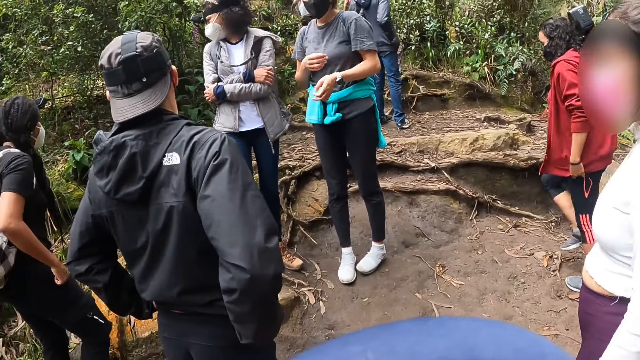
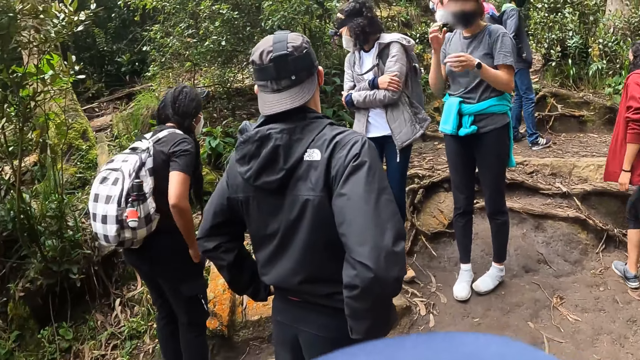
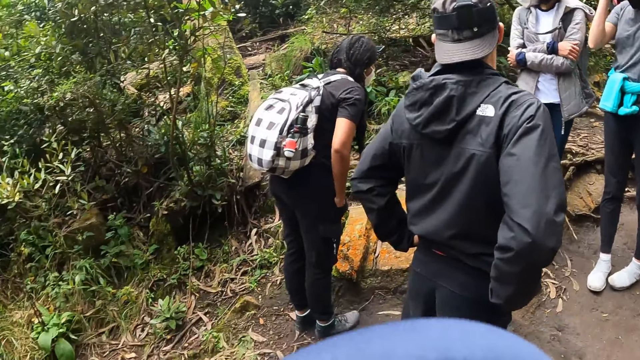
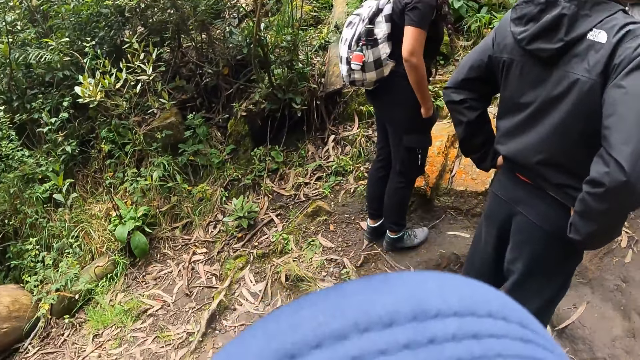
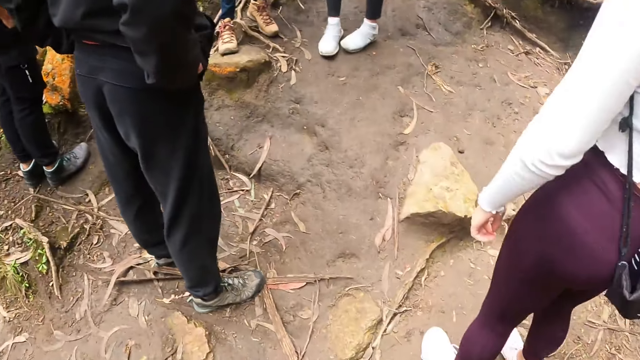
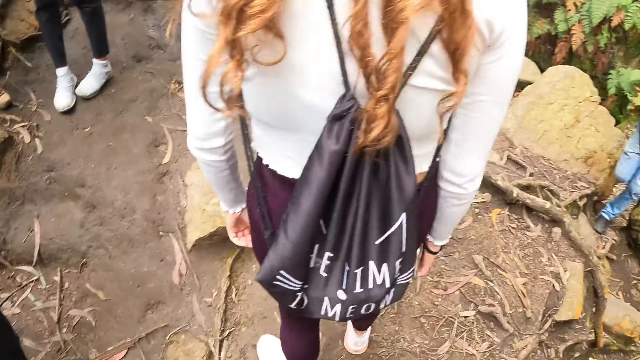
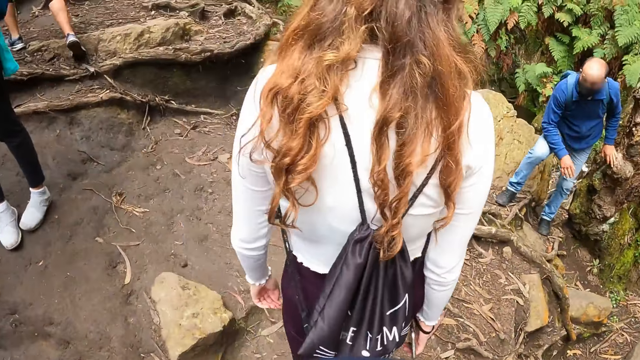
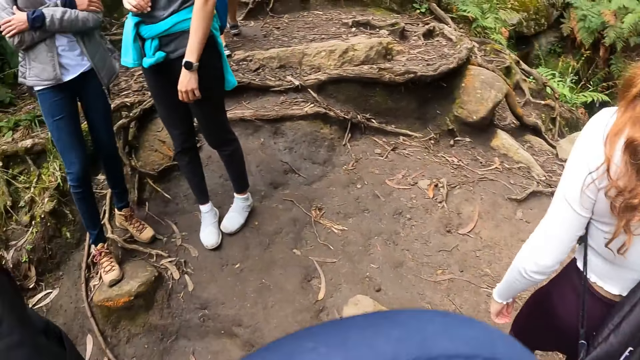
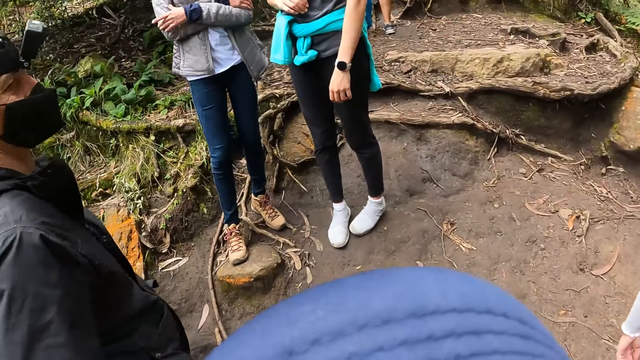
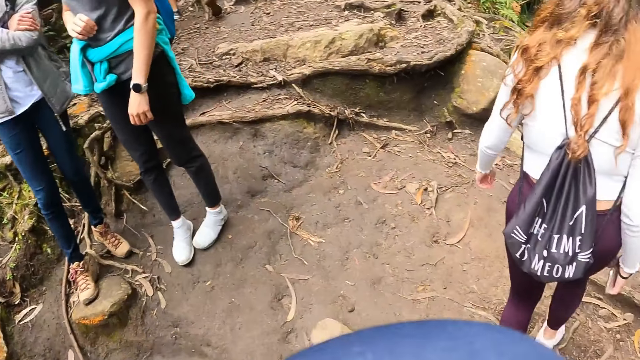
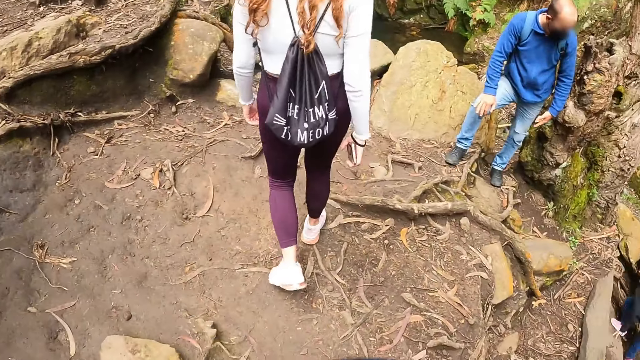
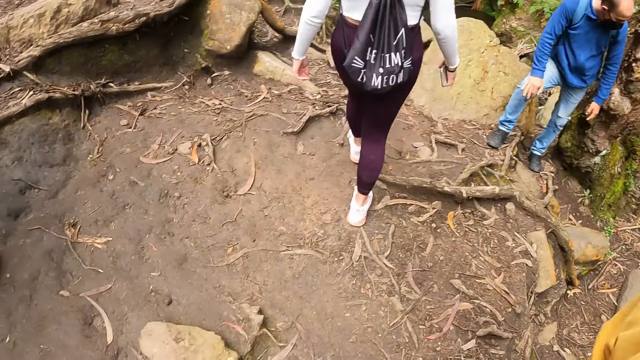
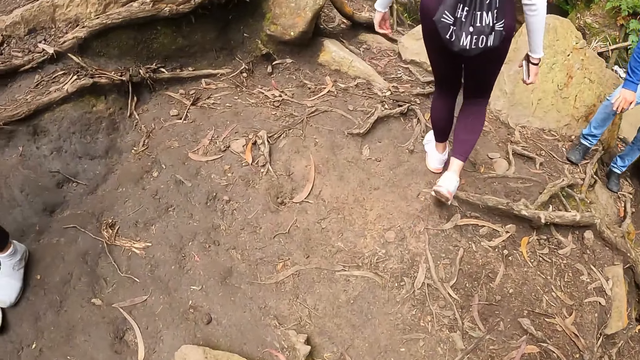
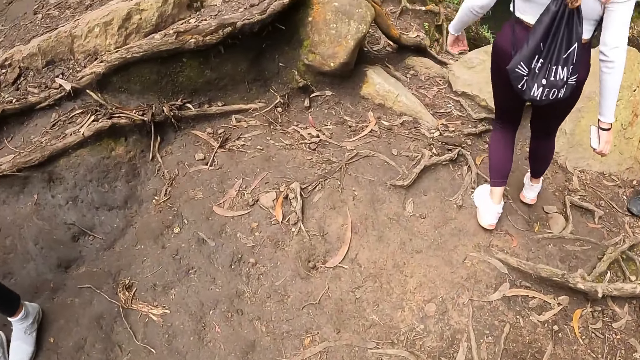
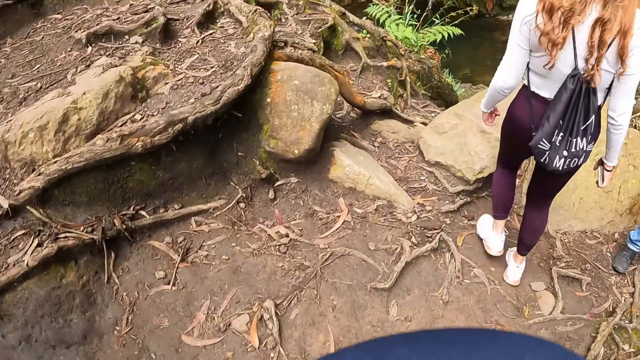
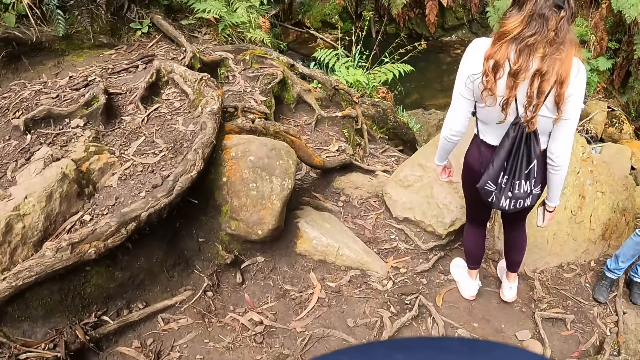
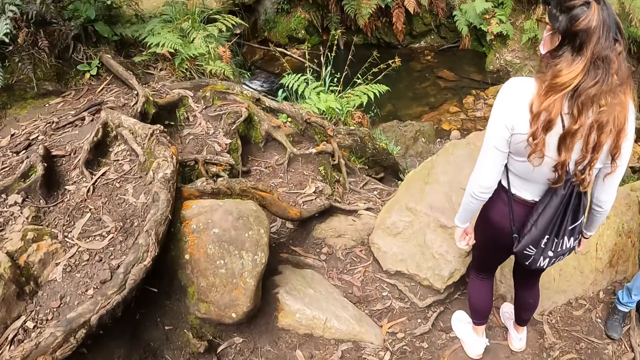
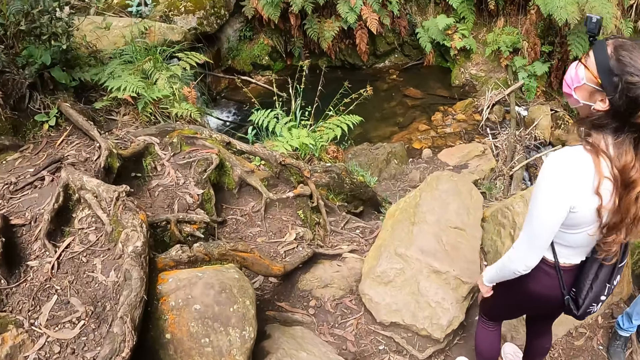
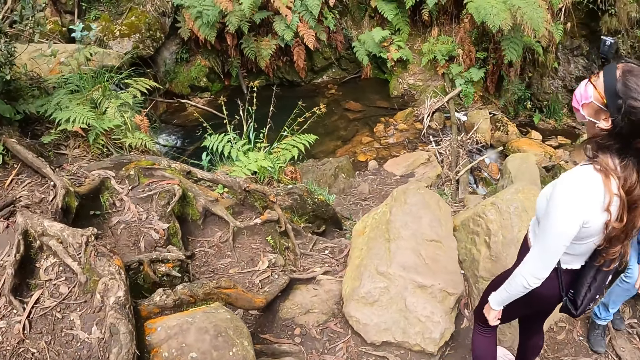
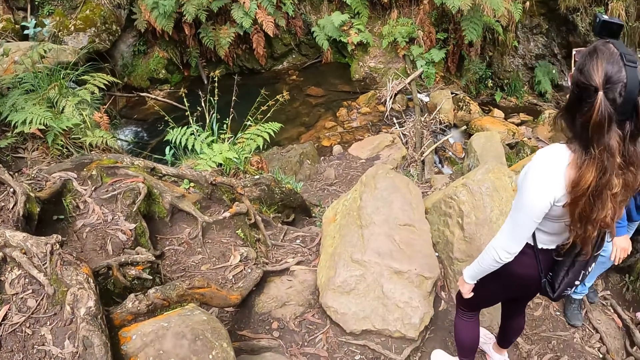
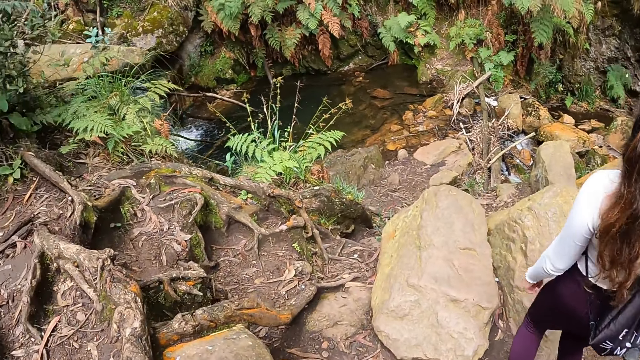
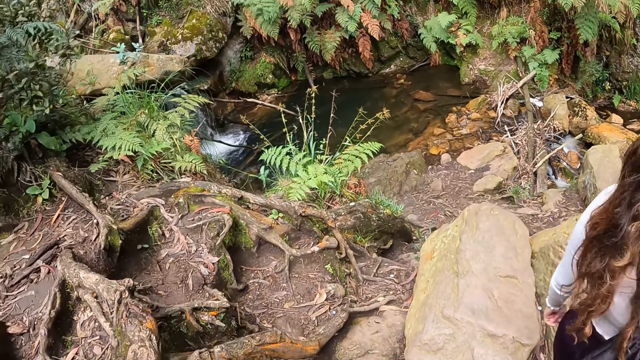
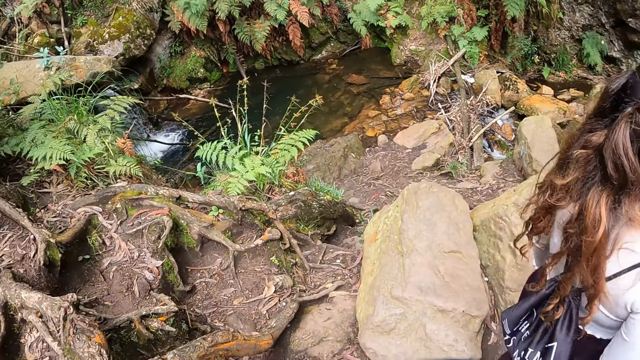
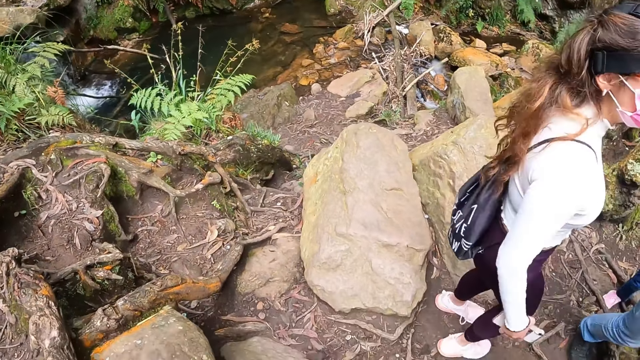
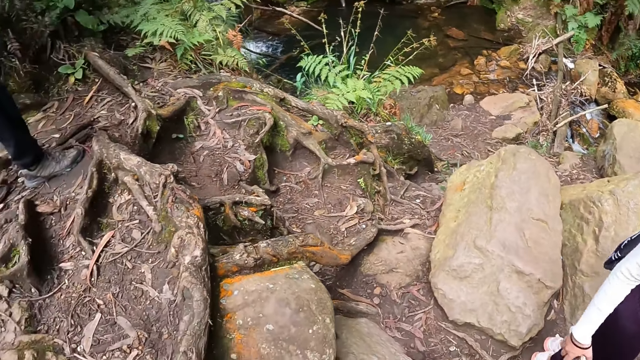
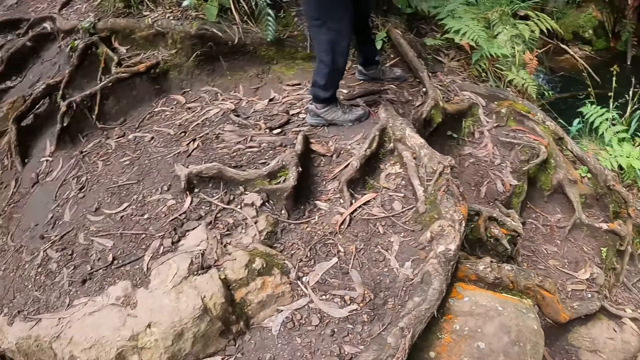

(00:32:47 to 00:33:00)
The camera wearer looks around. They walk on the forest pathway. They look around.

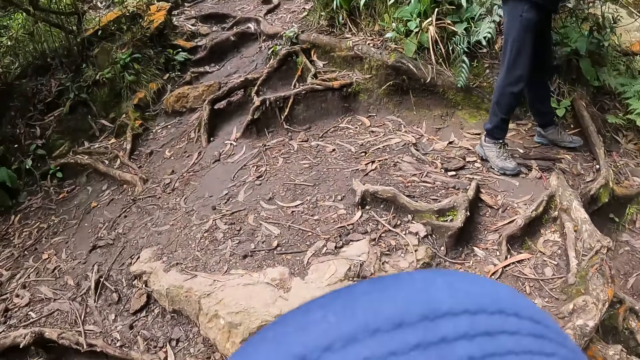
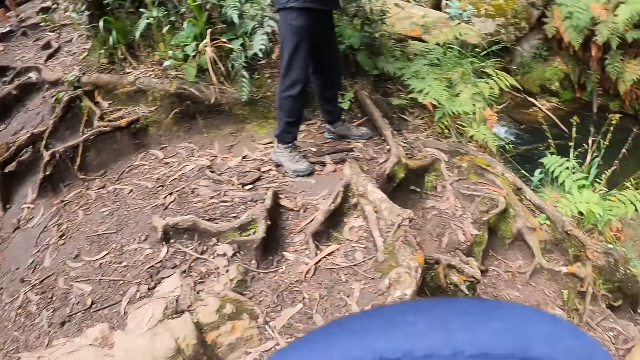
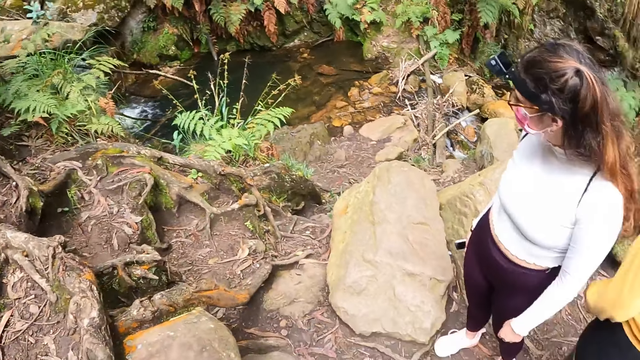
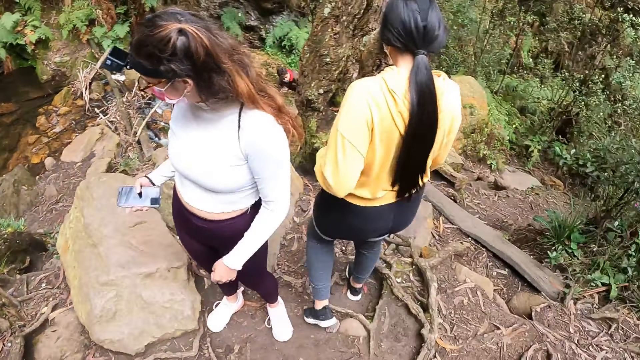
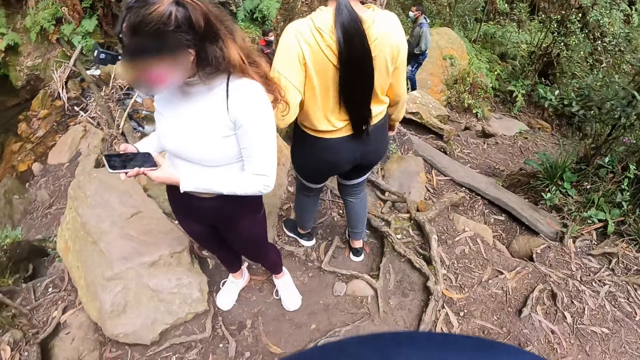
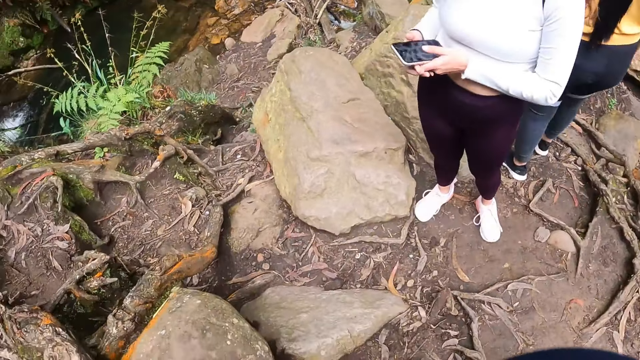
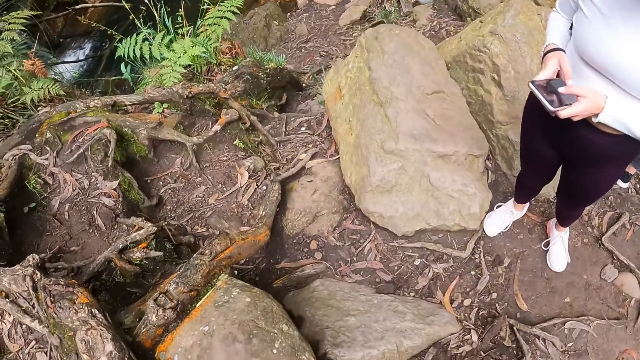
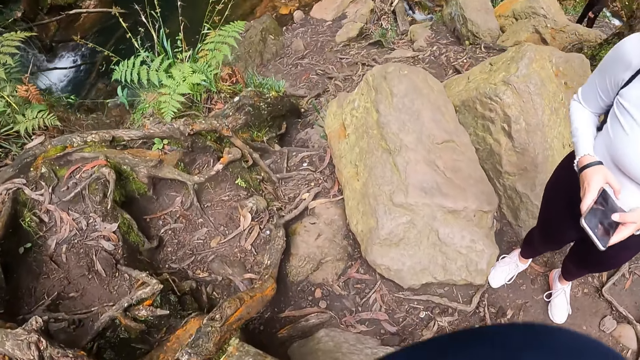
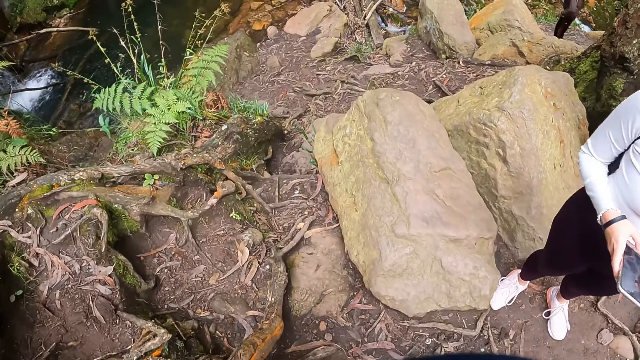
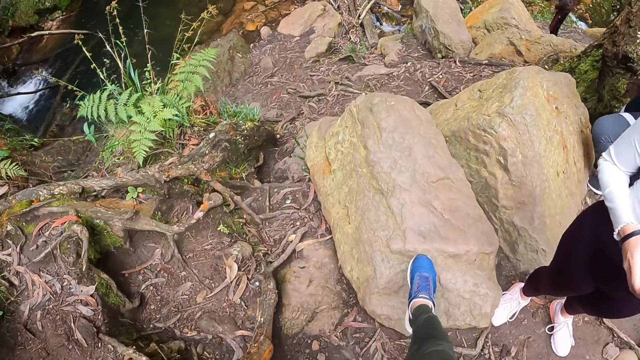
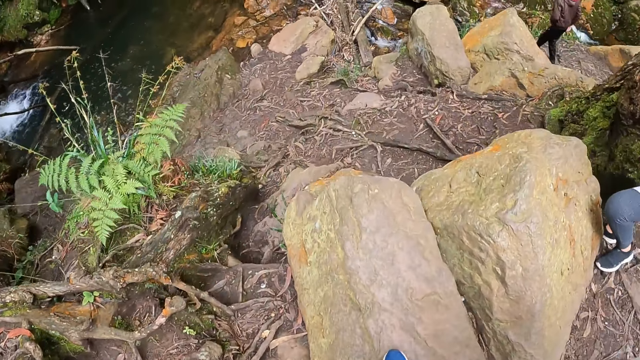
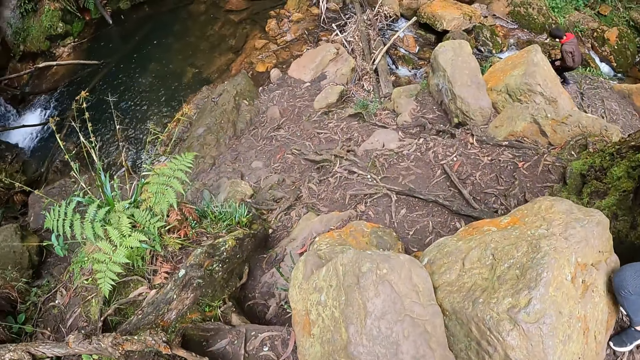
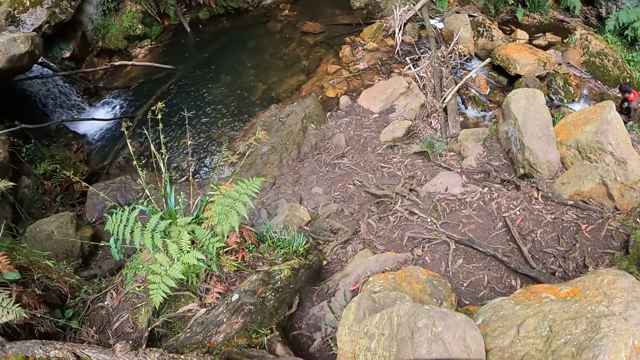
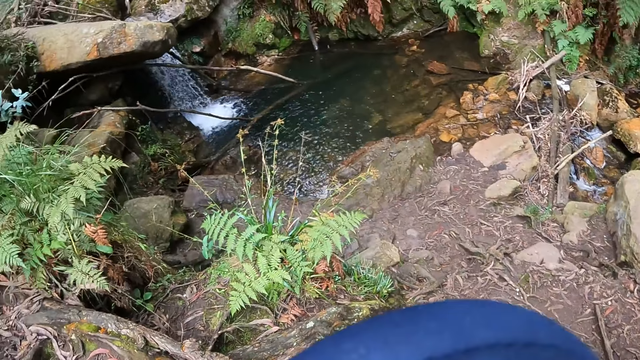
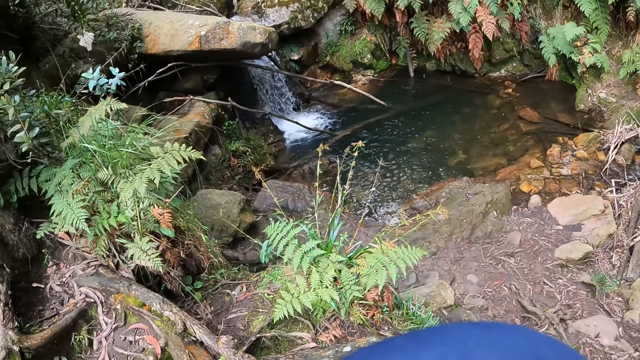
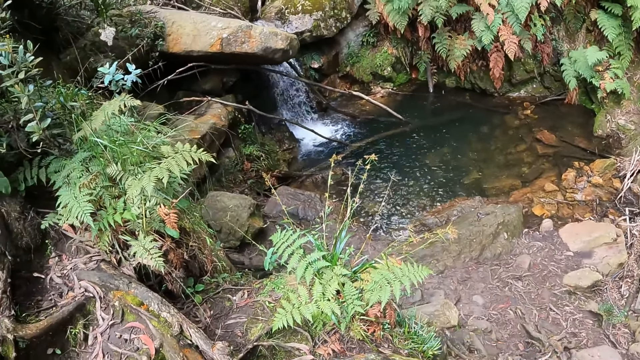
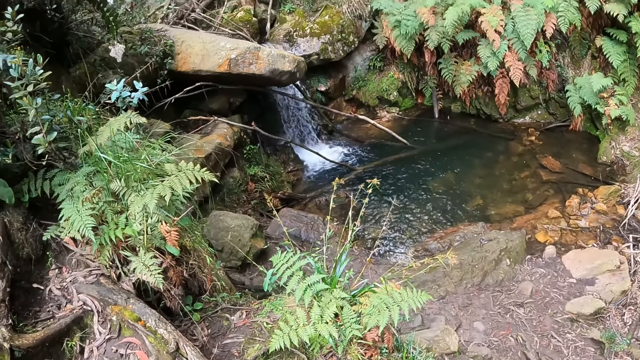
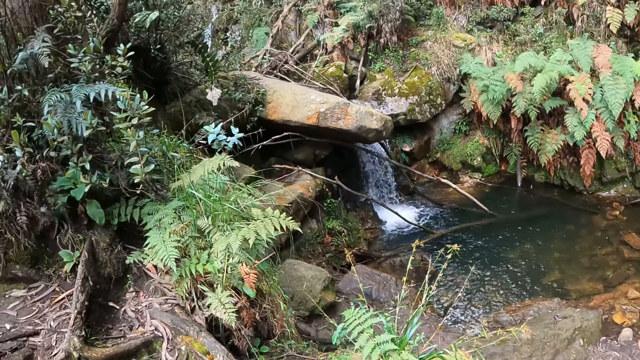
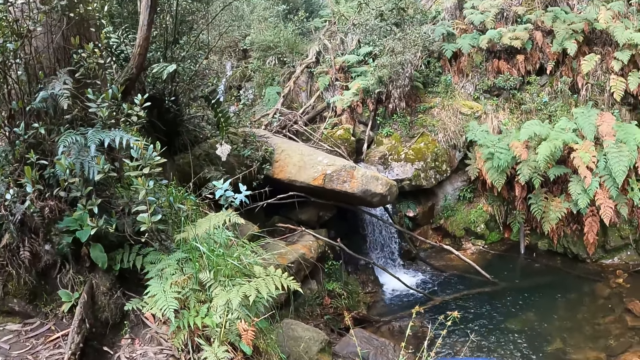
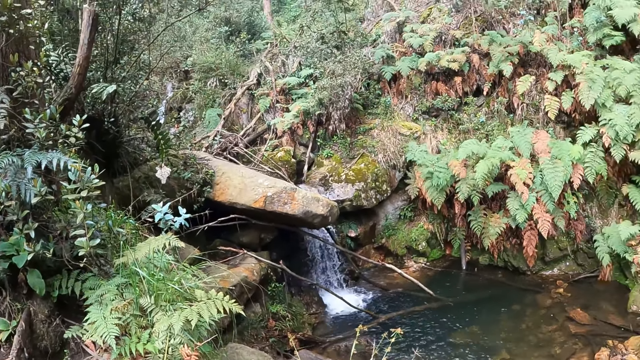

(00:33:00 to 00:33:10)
The camera wearer looks around. A woman holds a mobile phone in her right hand. The woman operates the mobile phone with both hands. The camera wearer steps on the stone. They look around.
